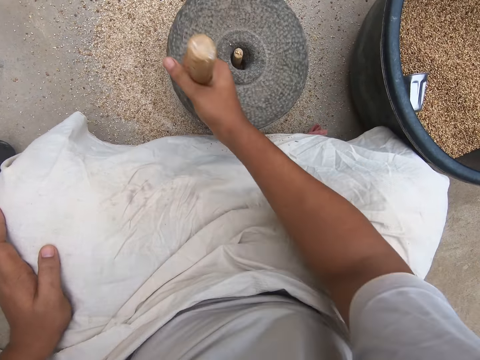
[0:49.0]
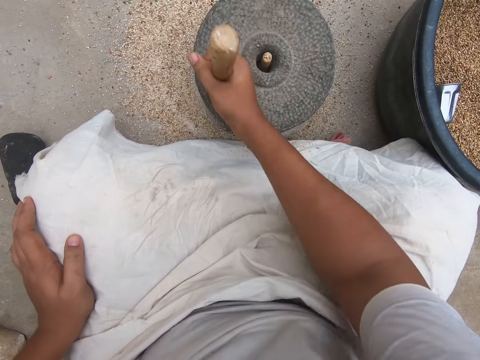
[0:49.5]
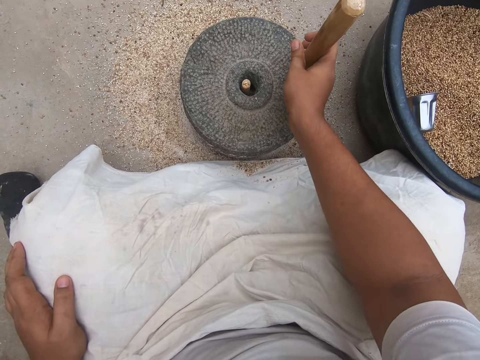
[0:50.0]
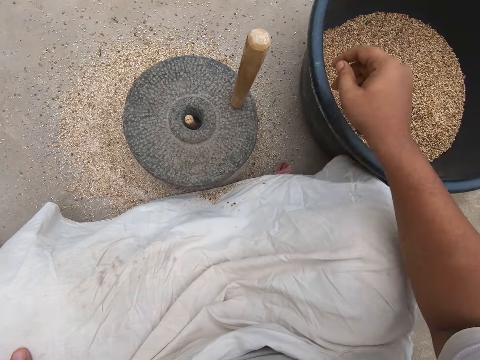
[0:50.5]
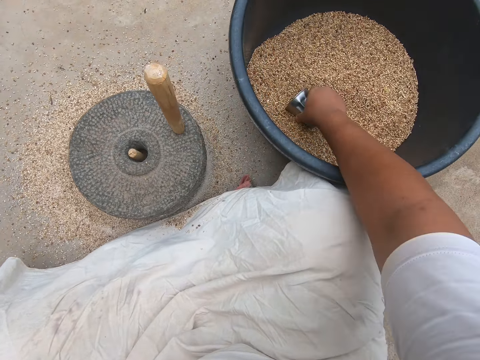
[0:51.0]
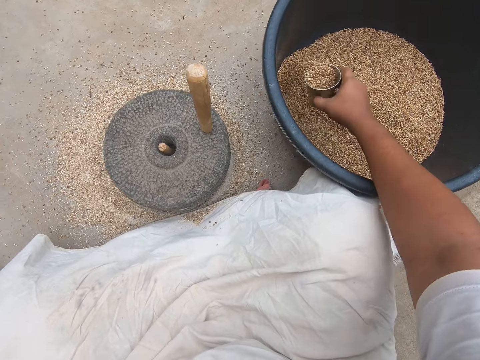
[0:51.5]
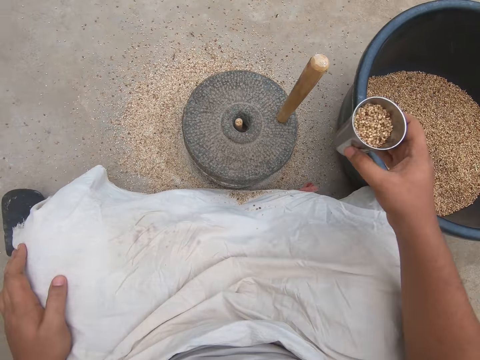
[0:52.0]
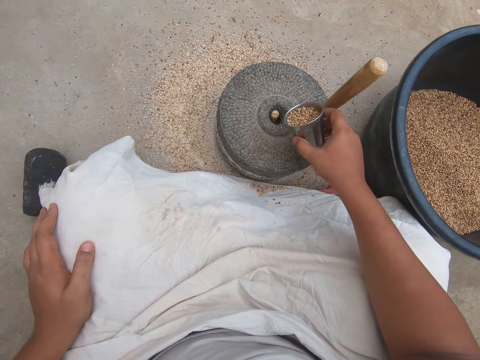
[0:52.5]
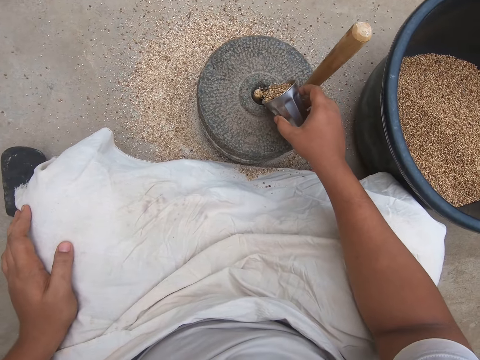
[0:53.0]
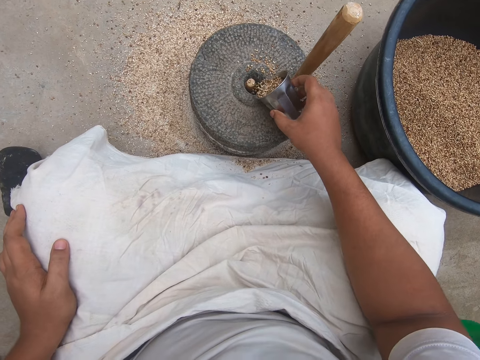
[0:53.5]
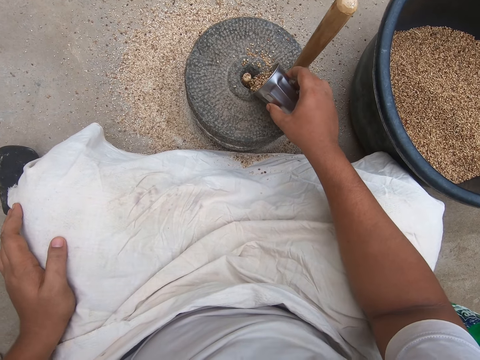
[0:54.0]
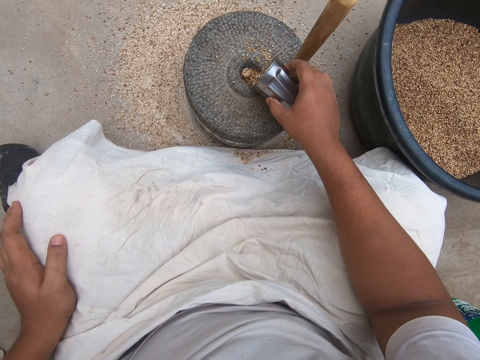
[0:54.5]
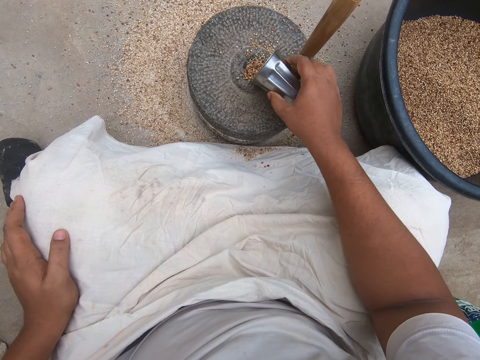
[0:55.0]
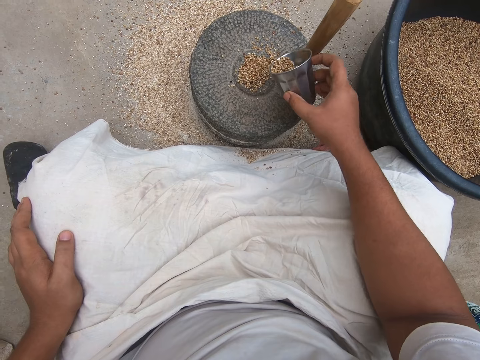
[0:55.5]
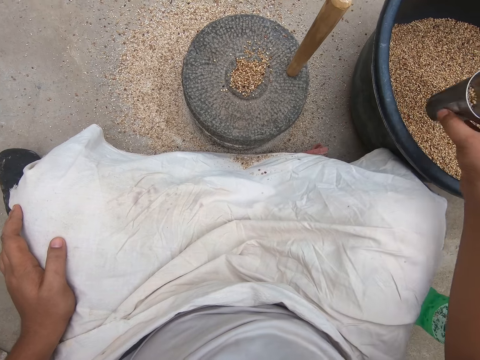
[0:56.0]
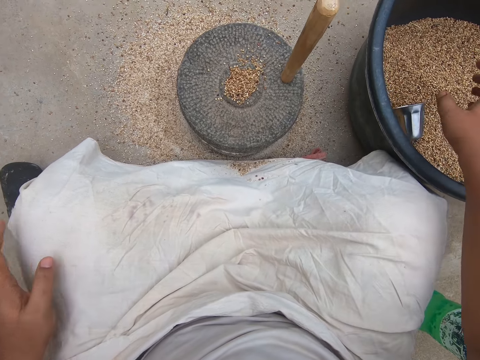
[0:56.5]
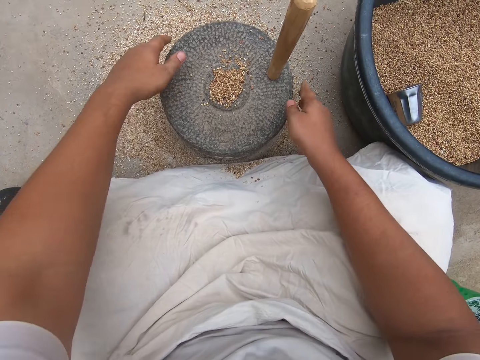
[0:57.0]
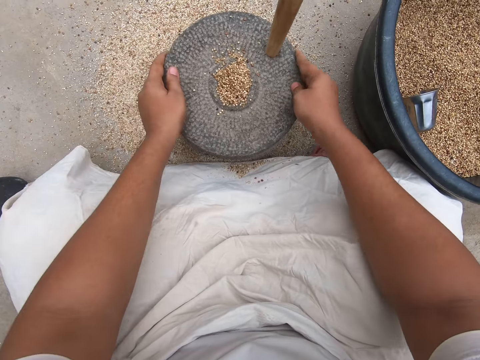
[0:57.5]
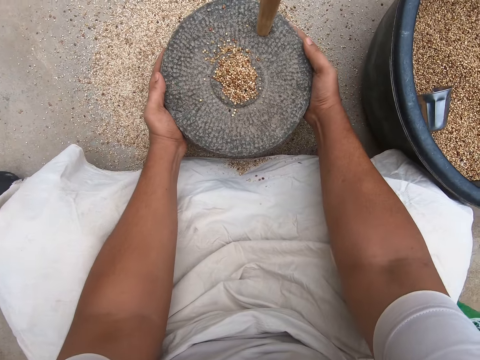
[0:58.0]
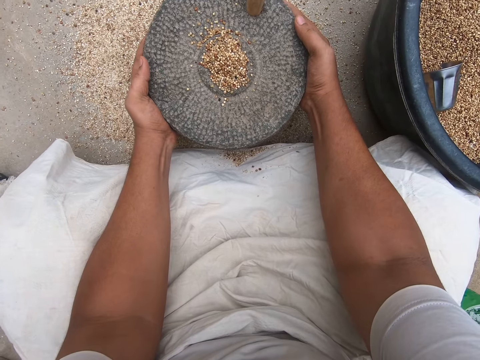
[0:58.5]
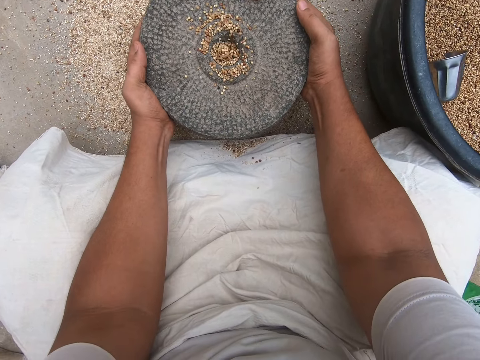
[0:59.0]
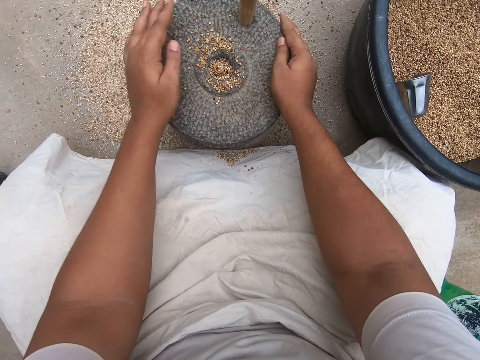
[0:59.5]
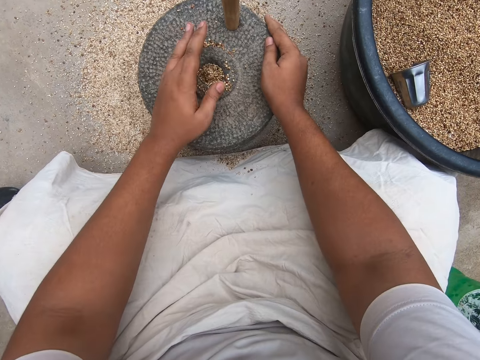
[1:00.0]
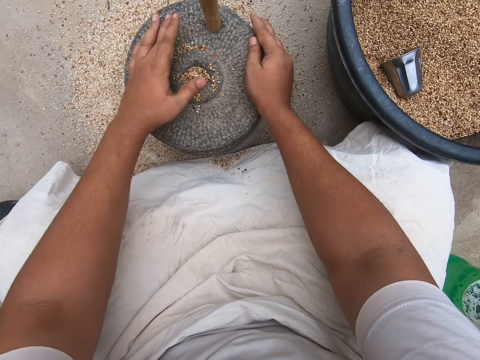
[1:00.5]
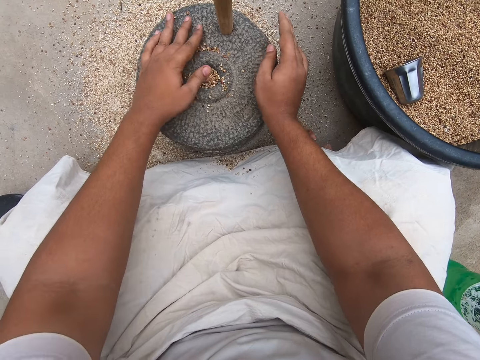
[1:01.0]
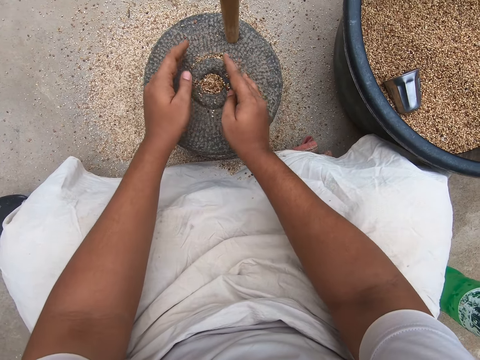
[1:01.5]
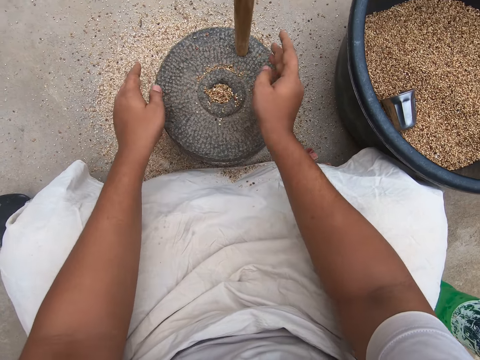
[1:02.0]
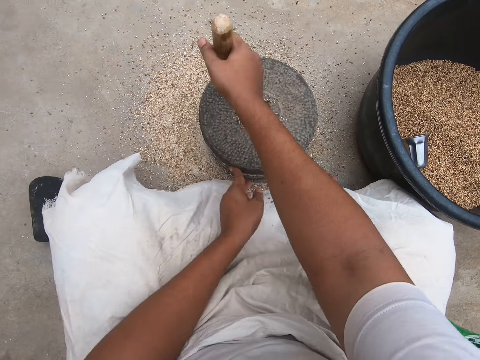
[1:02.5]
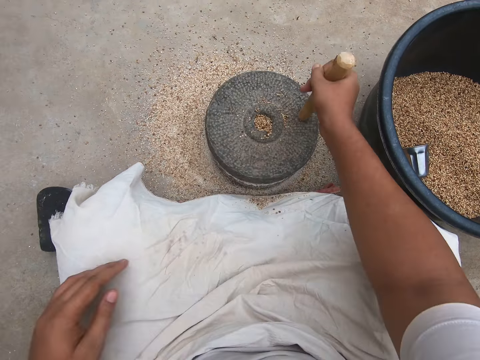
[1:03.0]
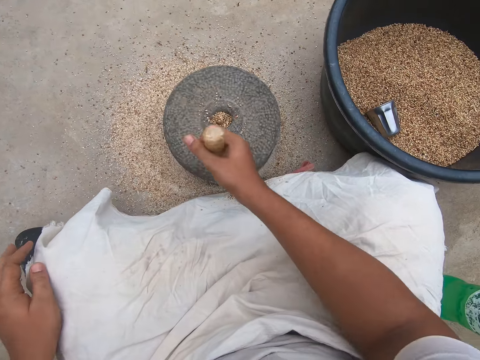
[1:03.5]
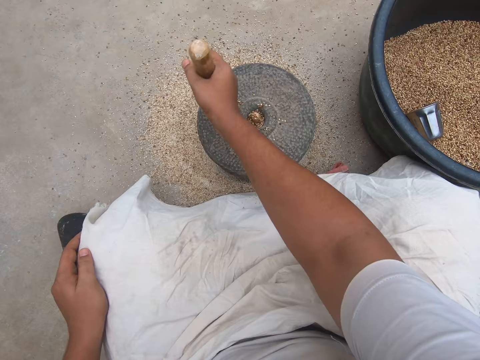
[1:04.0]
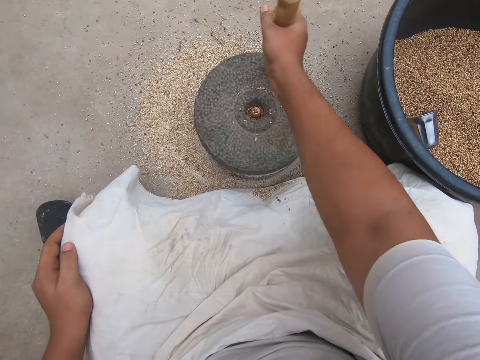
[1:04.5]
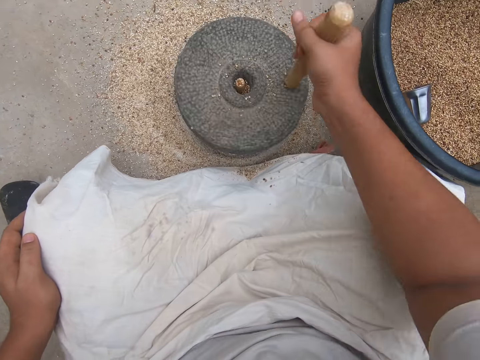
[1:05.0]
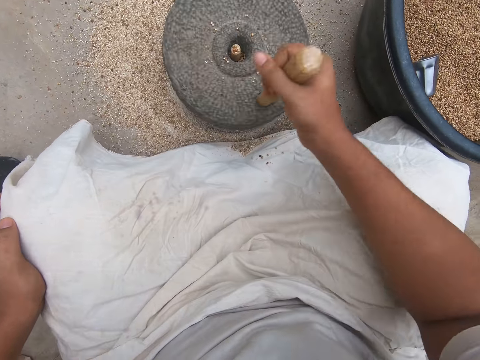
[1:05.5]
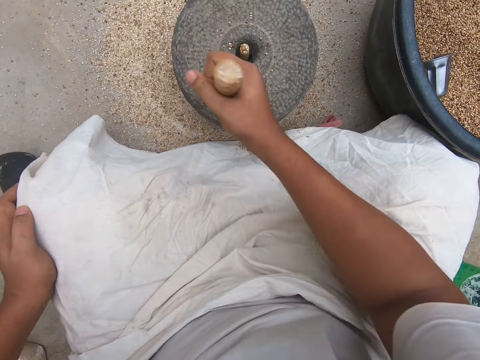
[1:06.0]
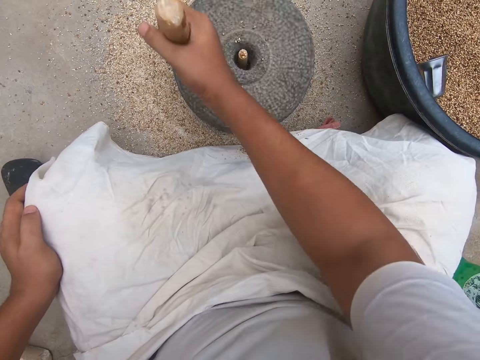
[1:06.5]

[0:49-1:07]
The camera wearer stops grinding. He scoops chia seeds into the steel cup from the black basin with his right hand. He pours chia seeds from the steel cup into the grinder or millstone with his right hand. He drops the steel cup of chia seeds into the black basin of chia seeds with his right hand. He turns the grinder with both hands. He adjusts the grains in the millstone. He lifts the top part of the grinder with both hands and drops the top part of the grinder with both hands. He pushes chia seeds into the grinder with his left hand. He wipes the grains into the millstone. He pushes chia seeds into the grinder with both hands. He starts the grinder with both hands. He takes off his left hand from the grinder. He grinds the grains with the millstone.

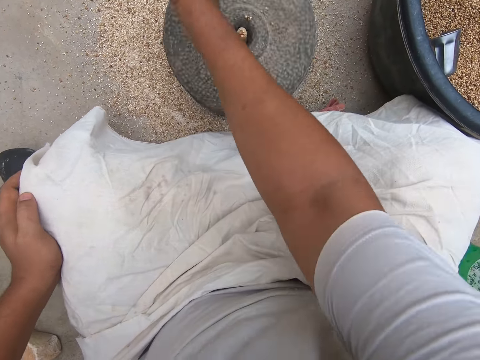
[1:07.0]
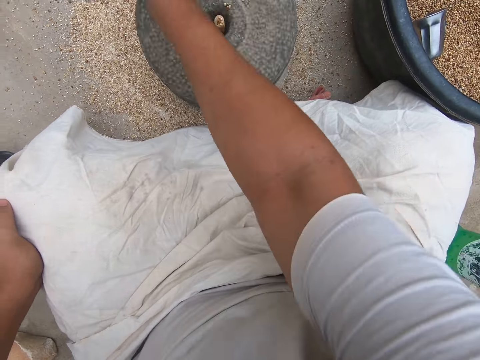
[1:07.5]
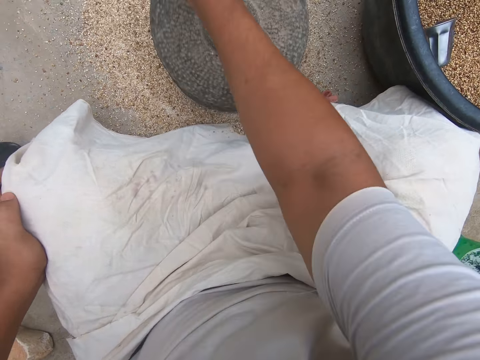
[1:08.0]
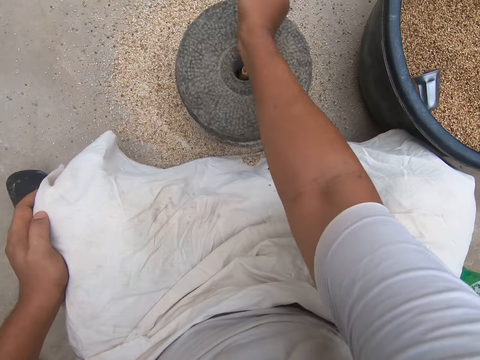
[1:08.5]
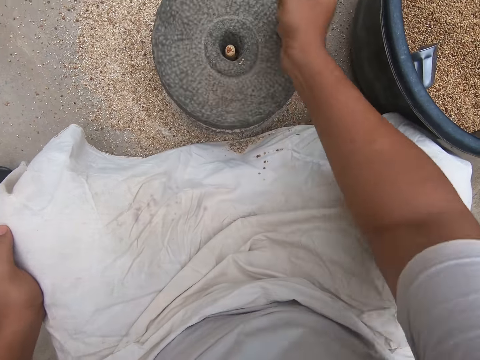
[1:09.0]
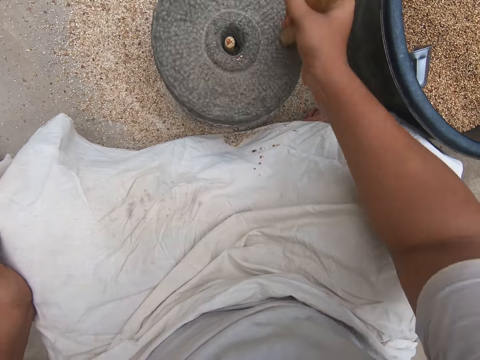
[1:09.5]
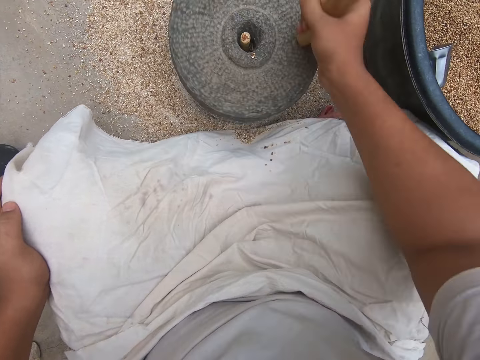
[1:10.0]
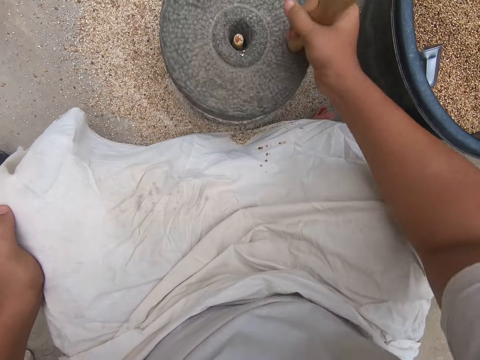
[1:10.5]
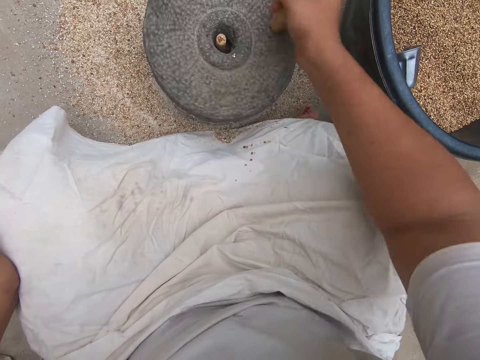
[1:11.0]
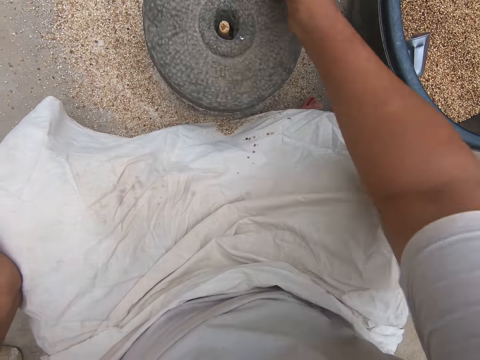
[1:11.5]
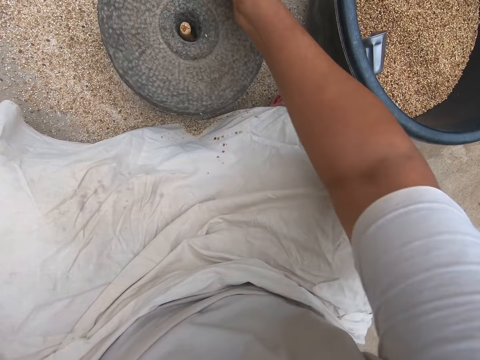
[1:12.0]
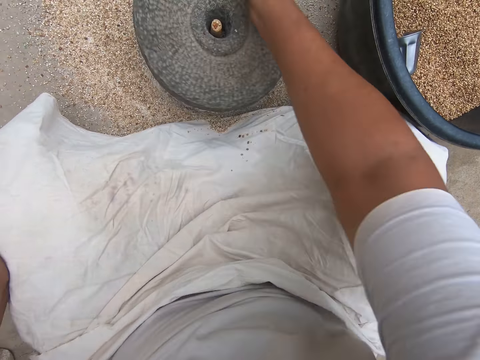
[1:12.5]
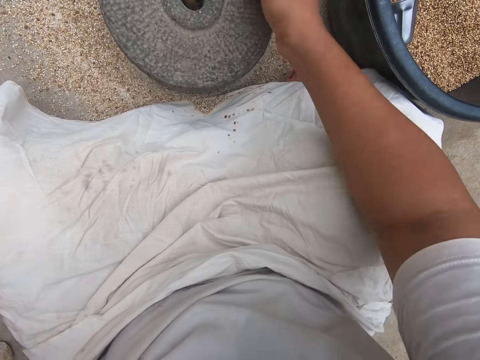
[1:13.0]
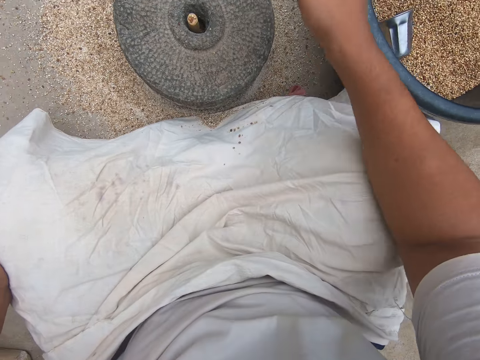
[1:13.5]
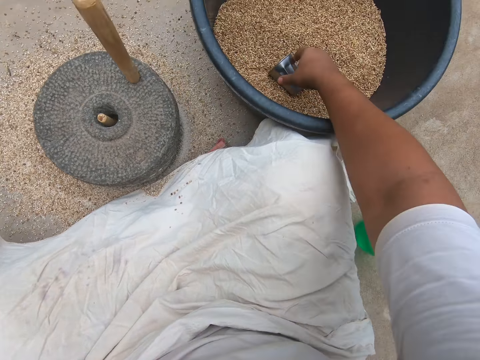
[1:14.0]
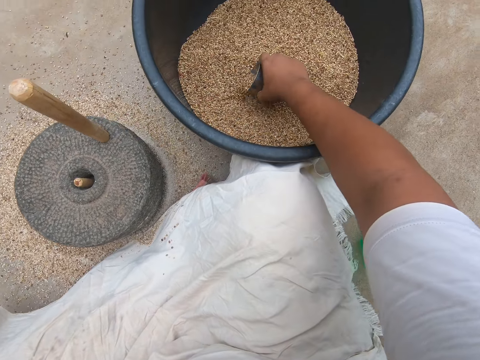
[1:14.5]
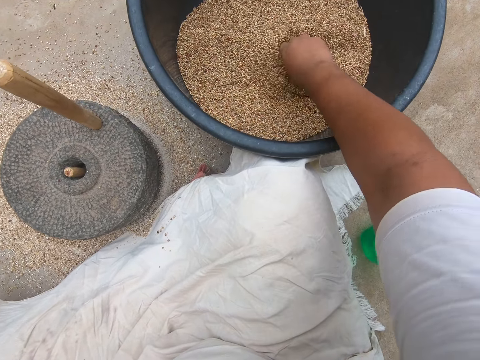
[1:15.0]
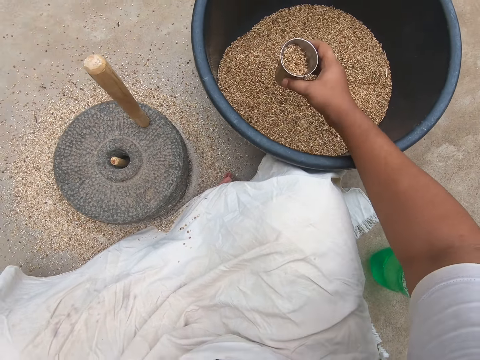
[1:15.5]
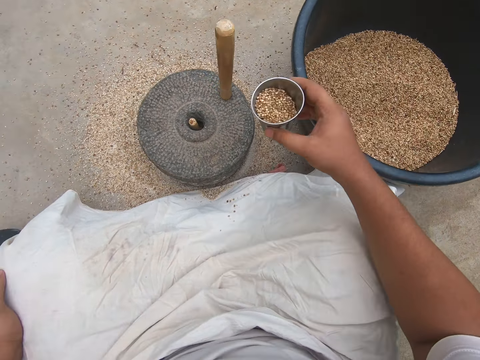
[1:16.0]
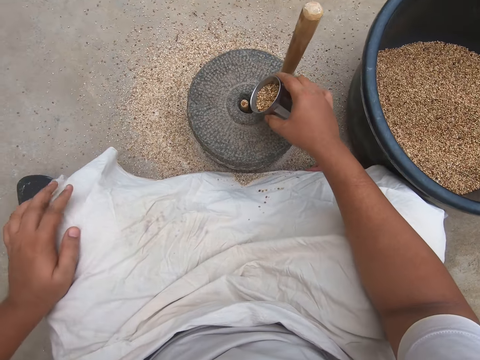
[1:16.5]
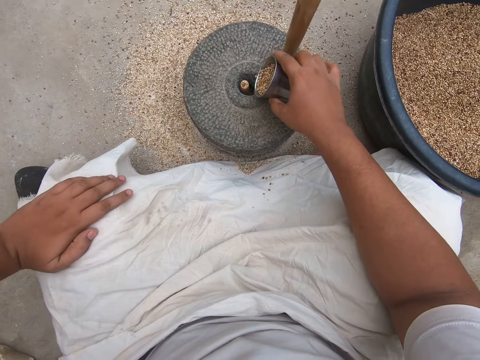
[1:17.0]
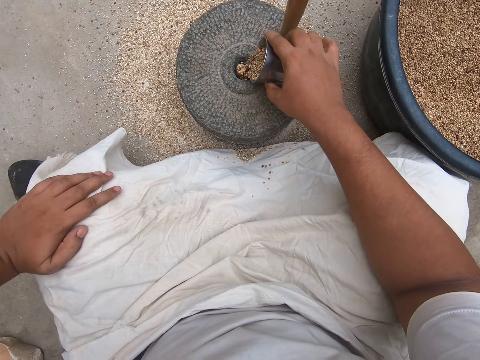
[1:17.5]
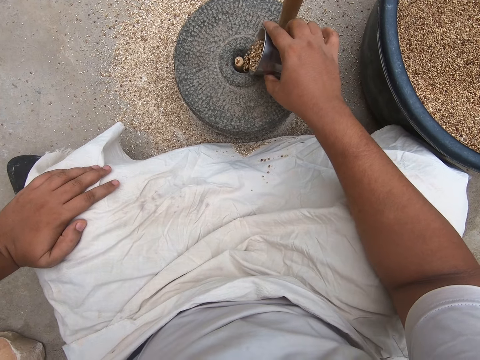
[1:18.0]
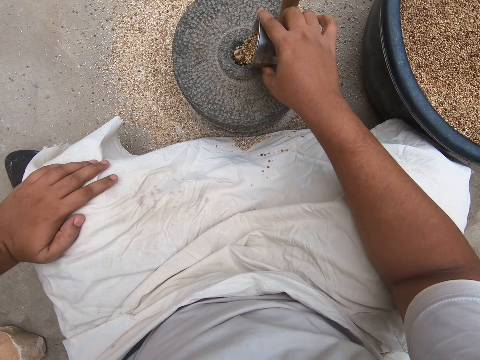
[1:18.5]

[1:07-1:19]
The camera wearer stops grinding. He picks up the steel cup in the black basin with his right hand. He scoops chia seeds into the steel cup from the black basin with his right hand. He pours chia seeds from the steel cup into the grinder with his right hand.
